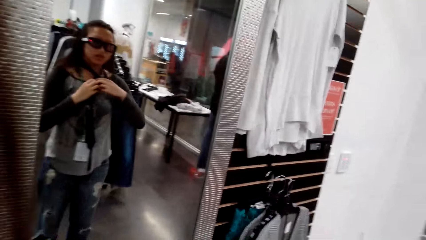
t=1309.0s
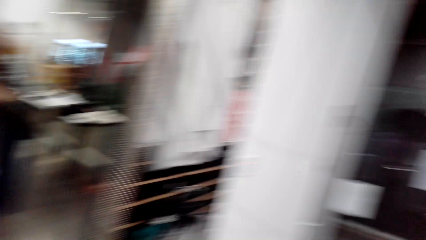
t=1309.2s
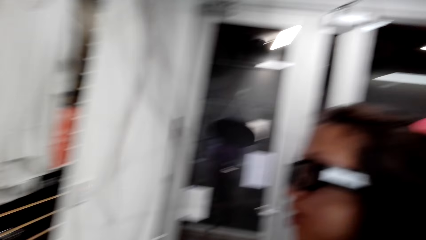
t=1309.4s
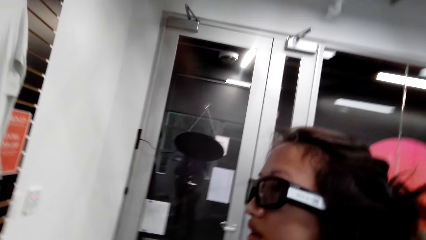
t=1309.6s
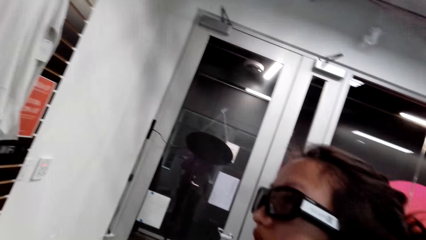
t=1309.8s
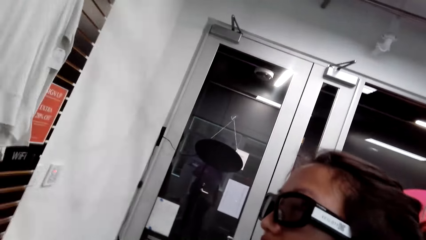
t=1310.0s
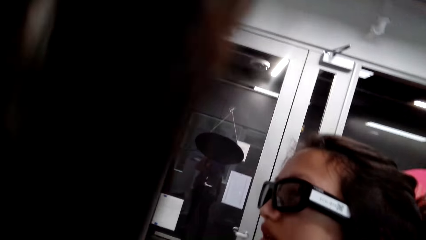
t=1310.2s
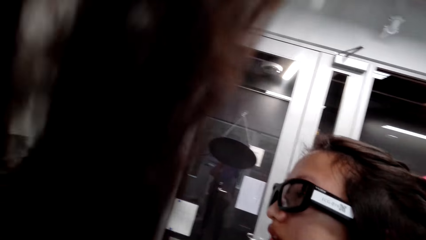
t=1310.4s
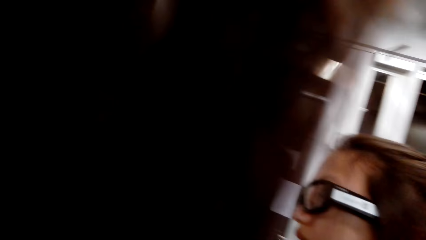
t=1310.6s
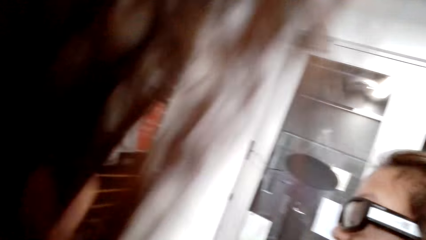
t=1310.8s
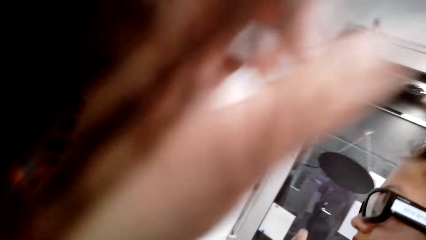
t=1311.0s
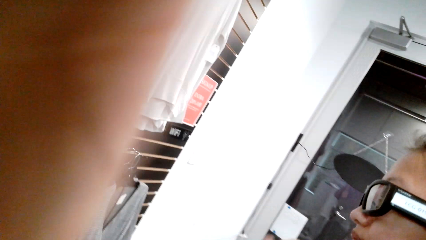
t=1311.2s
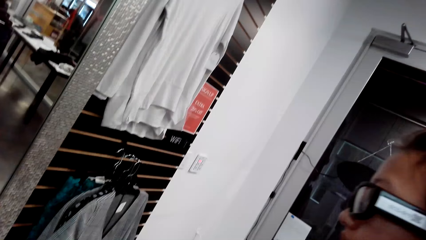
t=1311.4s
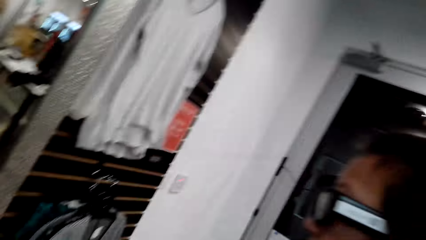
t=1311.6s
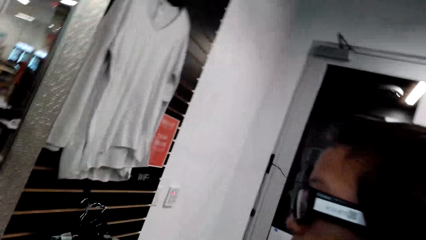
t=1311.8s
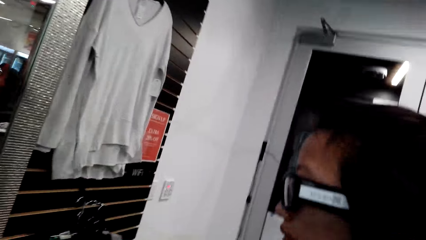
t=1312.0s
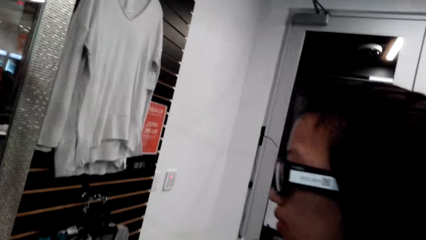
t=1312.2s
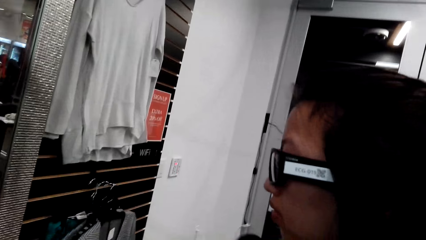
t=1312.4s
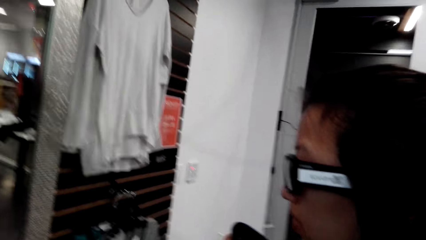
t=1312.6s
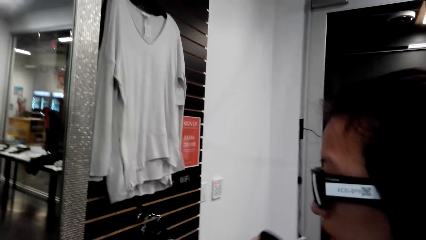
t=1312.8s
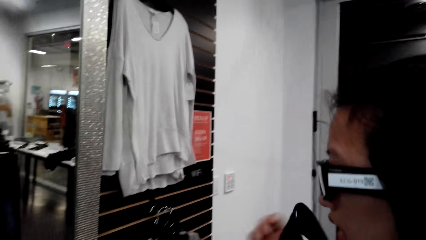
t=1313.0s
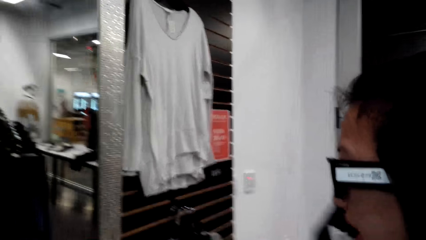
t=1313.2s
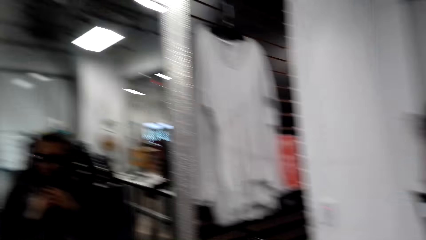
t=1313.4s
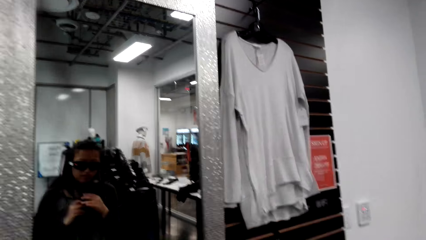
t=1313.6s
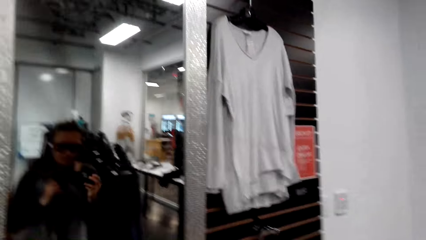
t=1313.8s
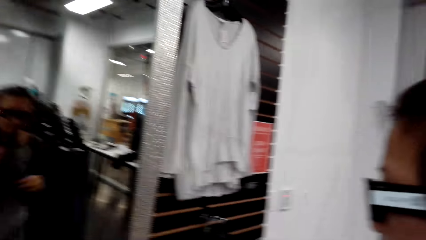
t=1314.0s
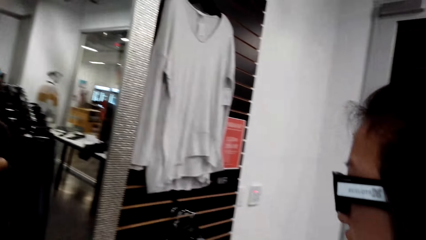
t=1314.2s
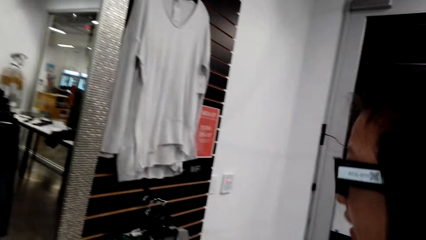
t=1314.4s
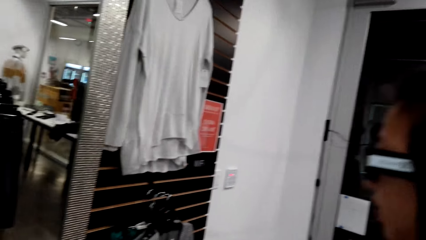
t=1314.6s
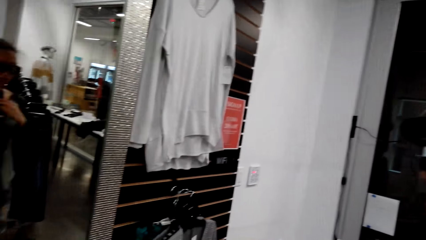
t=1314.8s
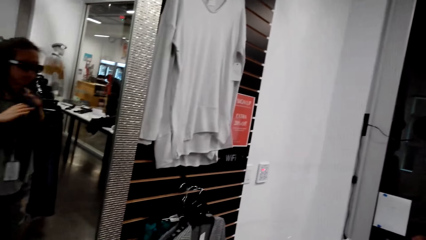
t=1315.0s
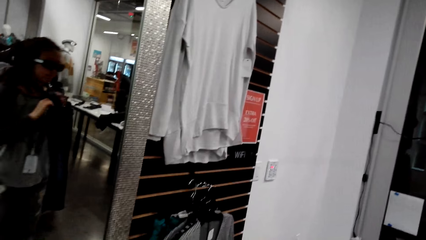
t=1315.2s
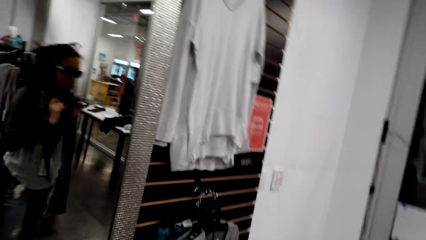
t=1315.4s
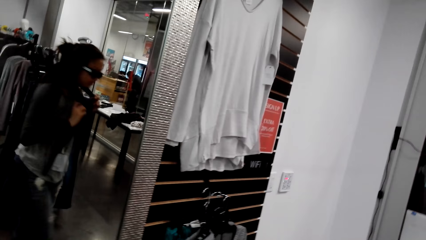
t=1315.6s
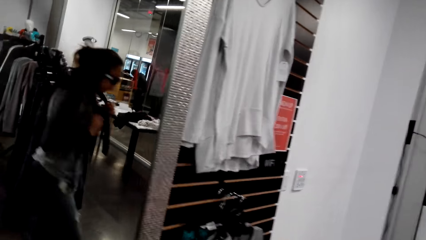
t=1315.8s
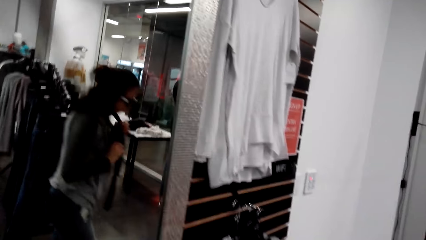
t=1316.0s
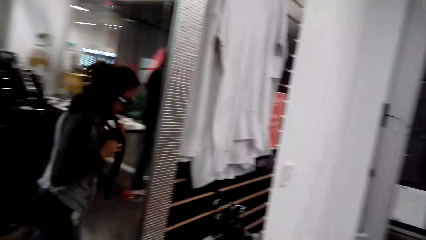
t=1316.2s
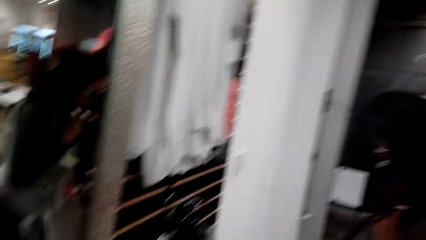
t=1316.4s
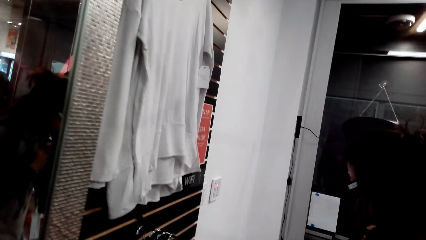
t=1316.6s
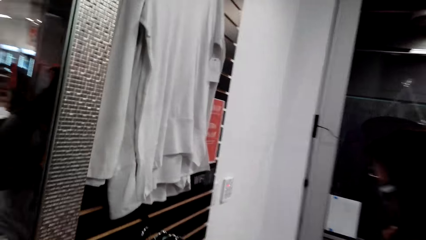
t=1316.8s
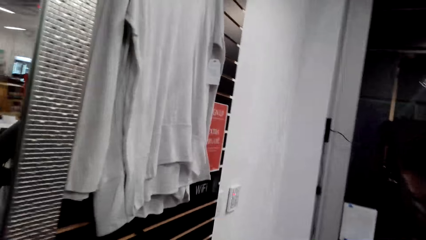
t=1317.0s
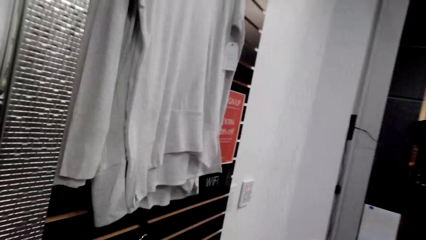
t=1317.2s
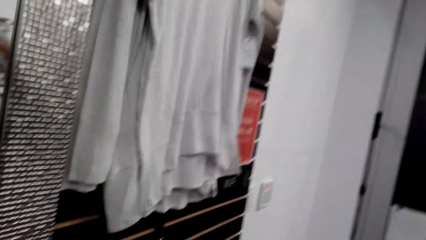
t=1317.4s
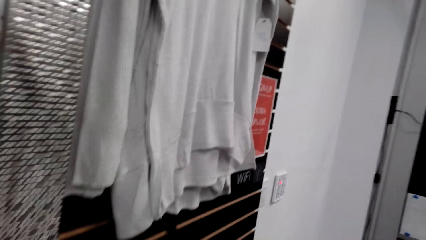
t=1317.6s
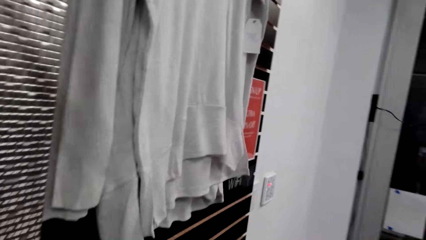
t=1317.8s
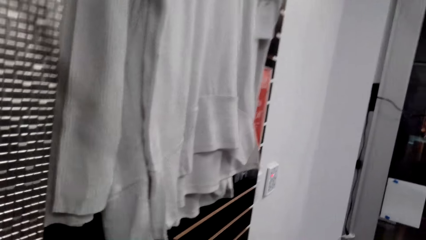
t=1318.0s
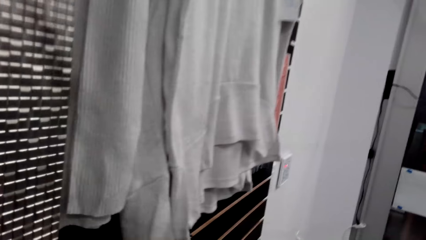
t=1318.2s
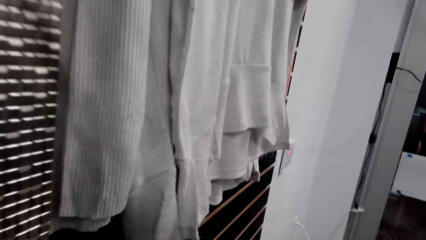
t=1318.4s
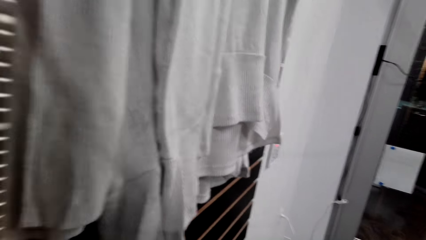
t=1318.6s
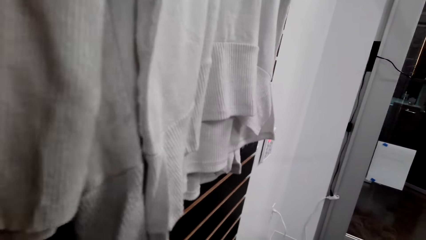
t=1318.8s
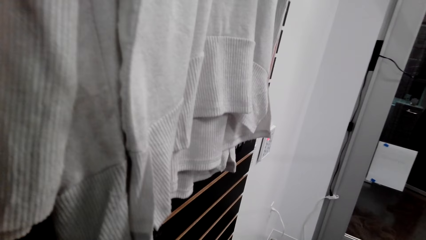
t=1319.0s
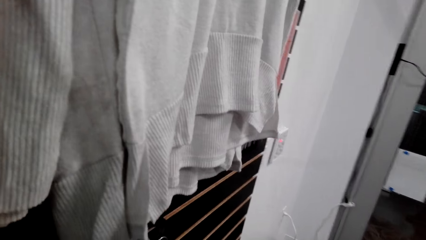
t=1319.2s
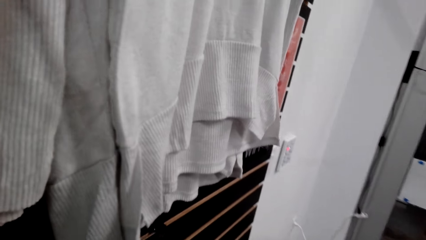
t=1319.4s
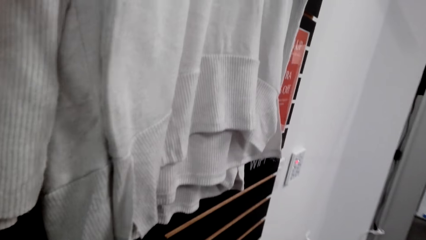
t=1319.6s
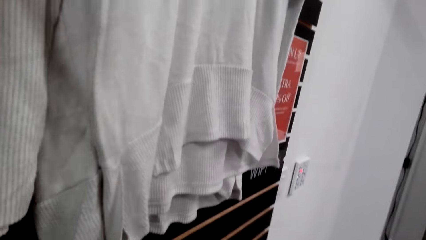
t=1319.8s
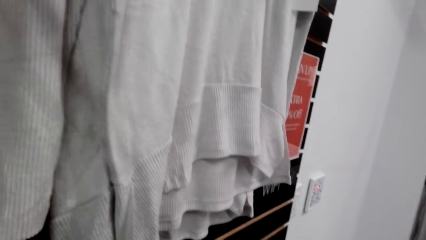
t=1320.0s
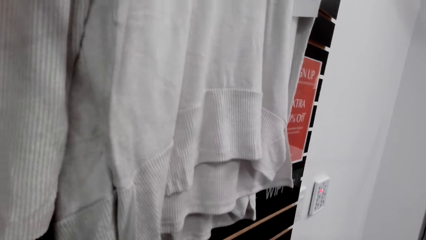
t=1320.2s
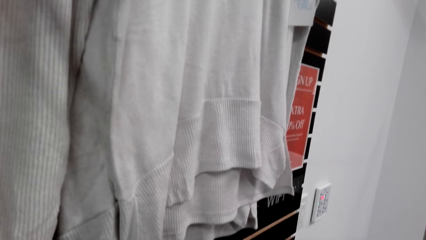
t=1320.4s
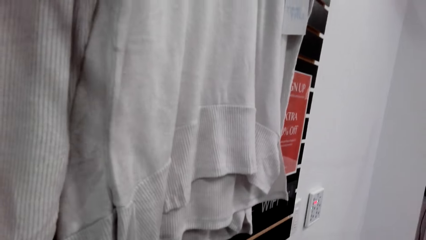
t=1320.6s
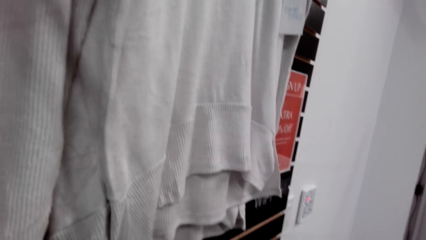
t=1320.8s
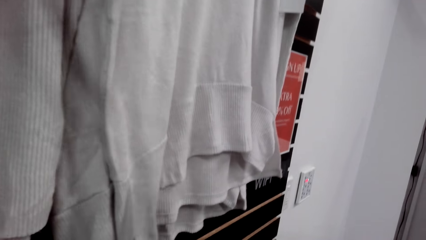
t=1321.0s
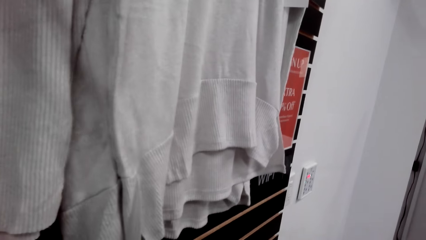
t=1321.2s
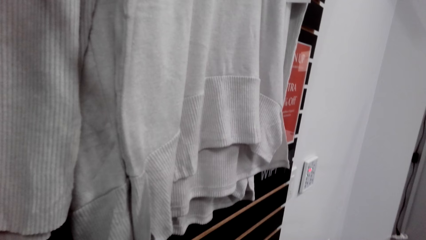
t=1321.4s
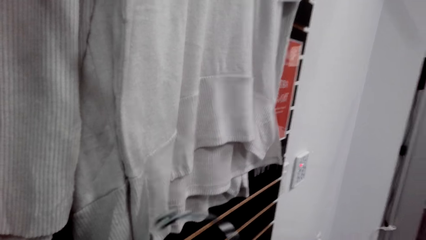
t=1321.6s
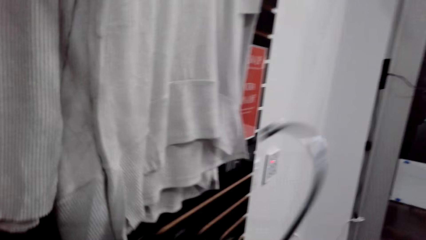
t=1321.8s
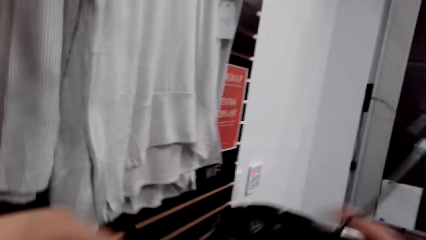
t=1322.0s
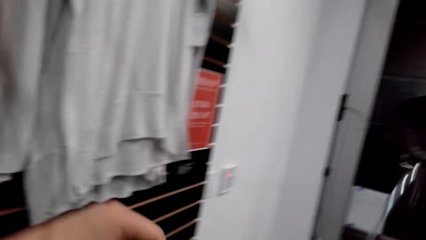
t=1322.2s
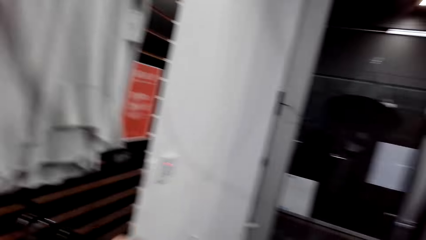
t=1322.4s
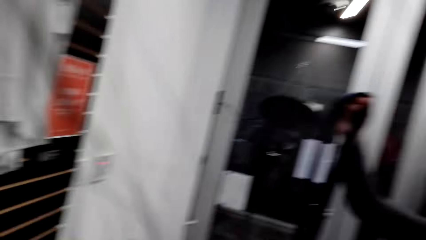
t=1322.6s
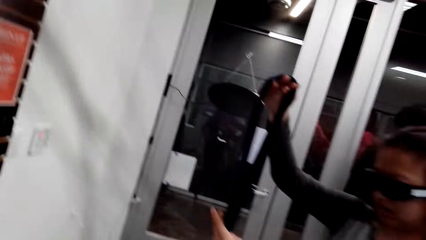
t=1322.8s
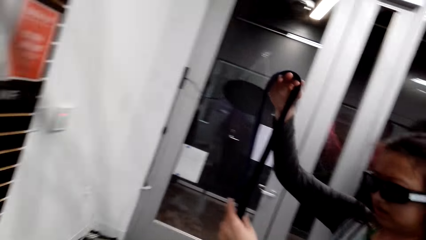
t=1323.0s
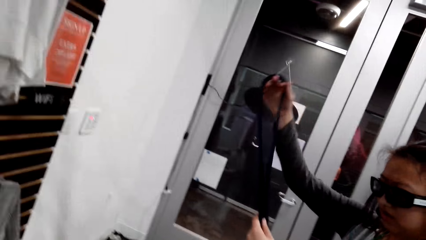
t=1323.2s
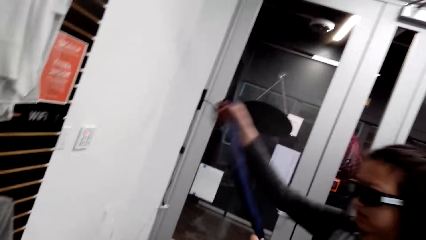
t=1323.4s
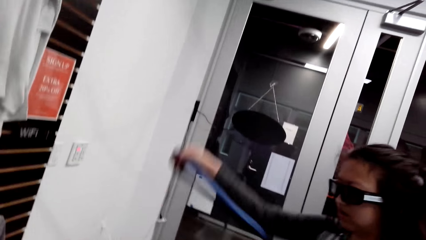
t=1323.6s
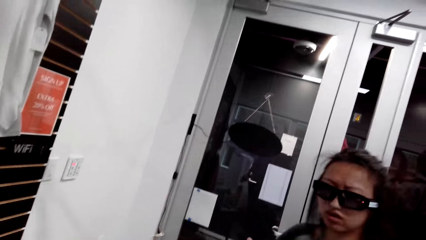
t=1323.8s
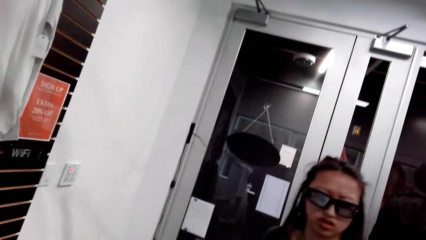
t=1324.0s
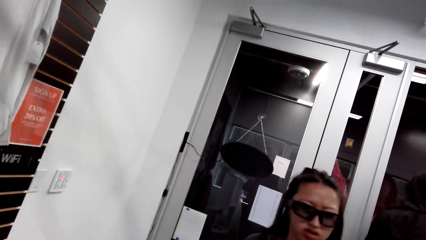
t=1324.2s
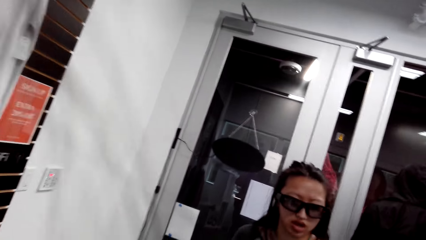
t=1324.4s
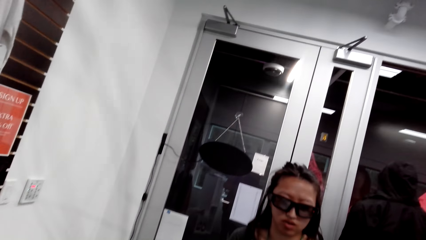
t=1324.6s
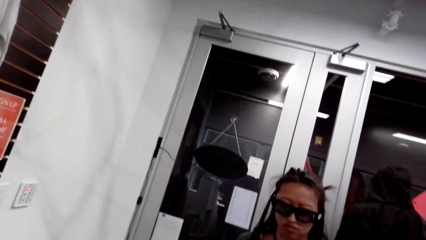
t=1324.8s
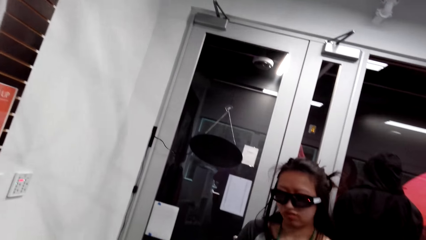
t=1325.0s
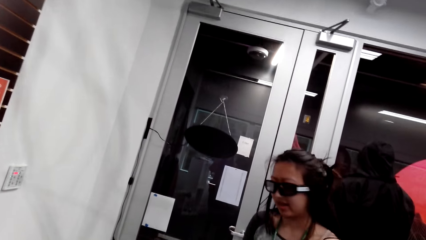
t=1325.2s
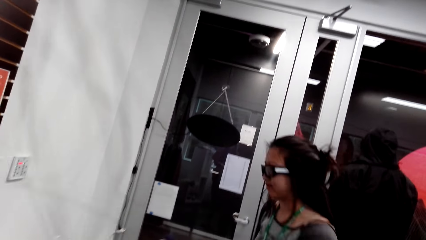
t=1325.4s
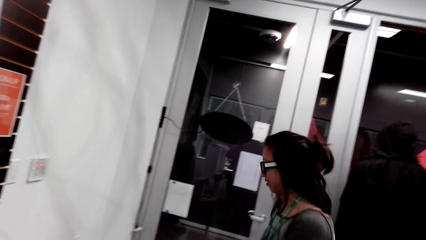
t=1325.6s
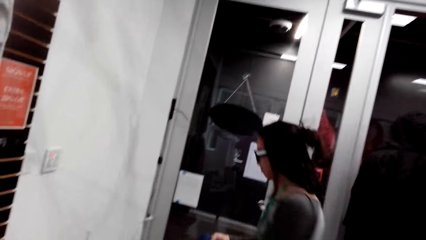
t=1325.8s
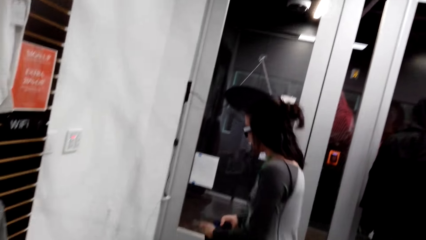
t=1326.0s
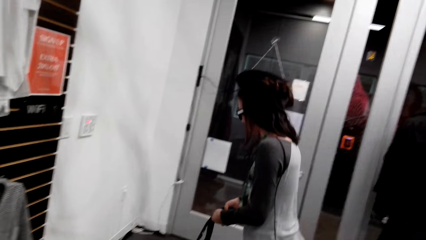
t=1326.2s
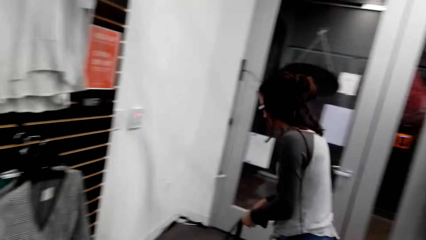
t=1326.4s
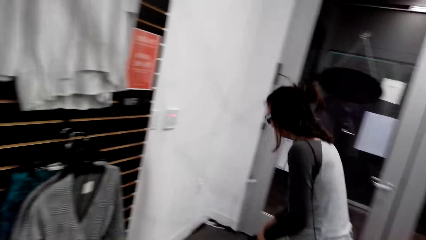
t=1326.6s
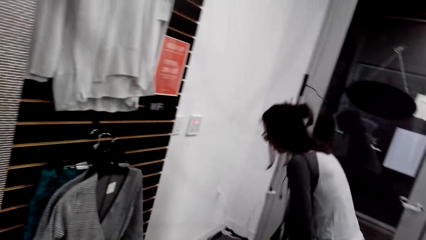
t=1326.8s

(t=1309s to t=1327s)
The camera wearer talks to a man. They talk to the man again. They look at the clothes. The man folds the tie. The man talks to the camera wearer.
